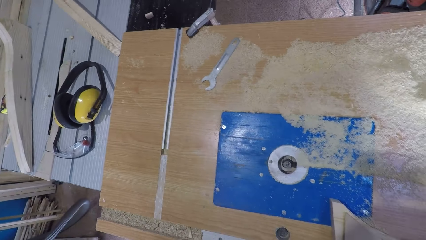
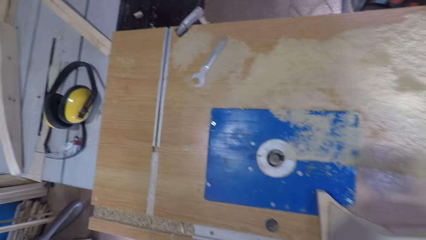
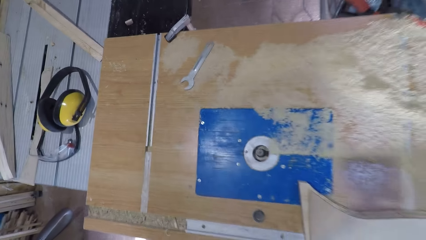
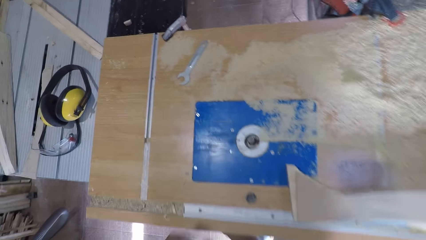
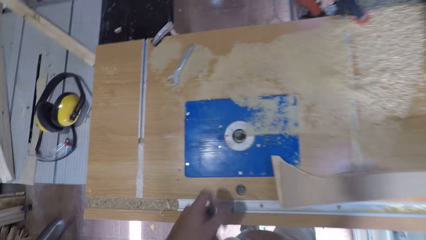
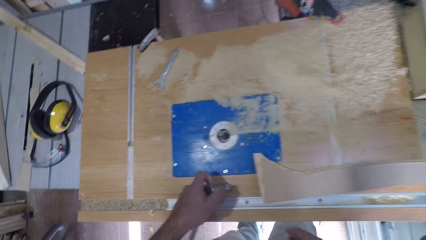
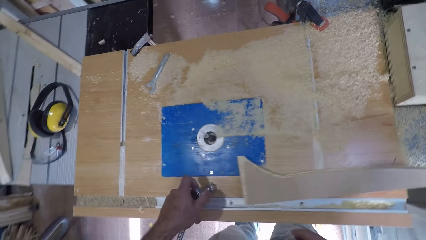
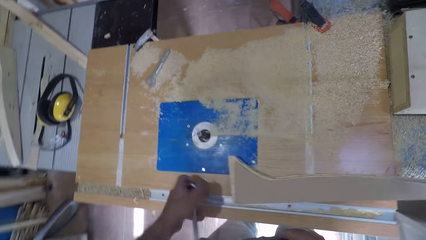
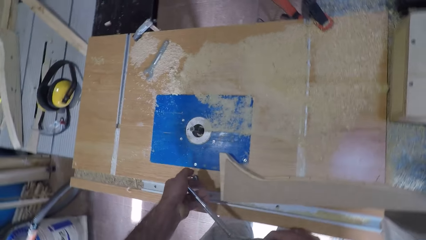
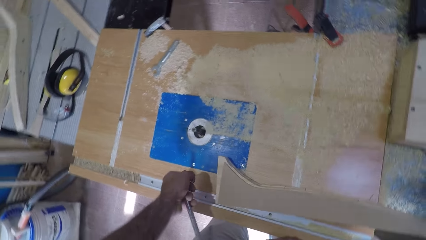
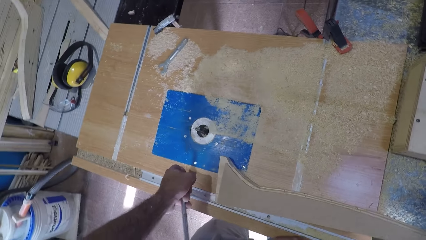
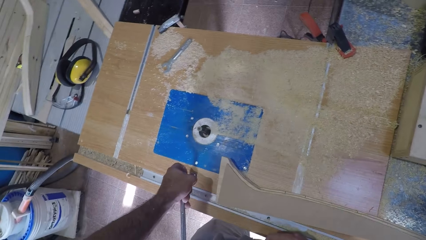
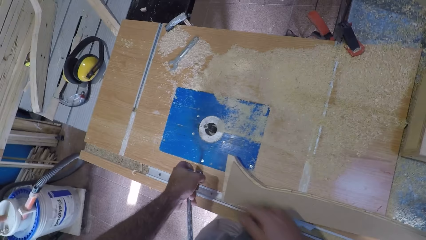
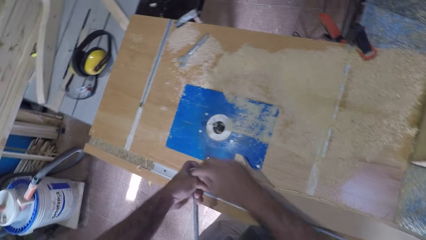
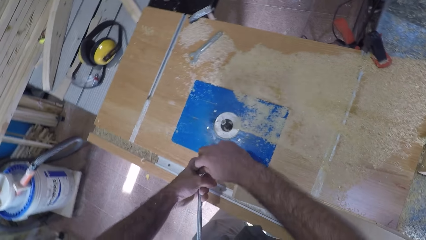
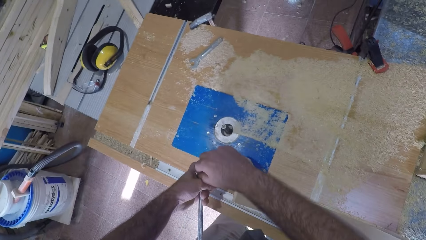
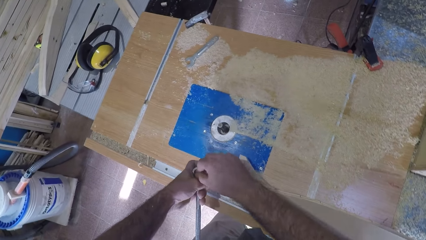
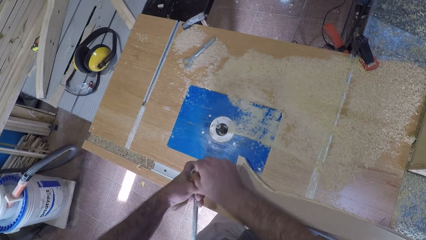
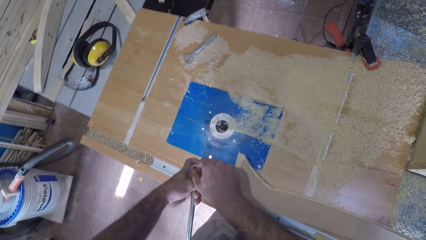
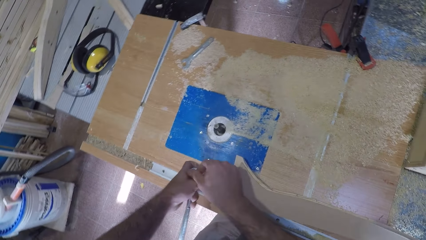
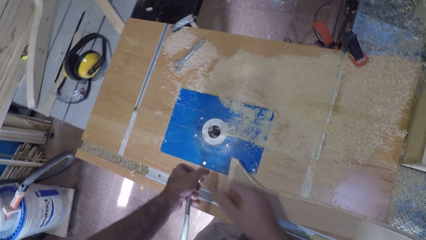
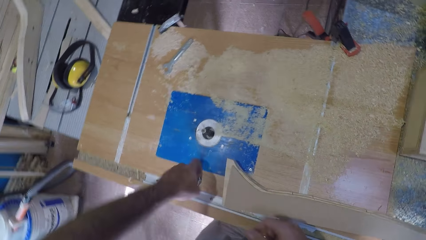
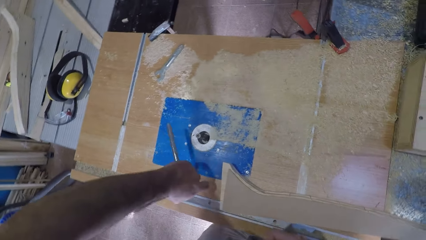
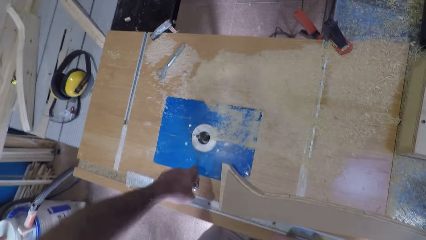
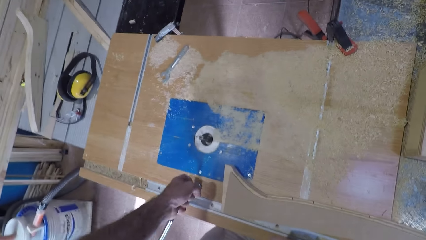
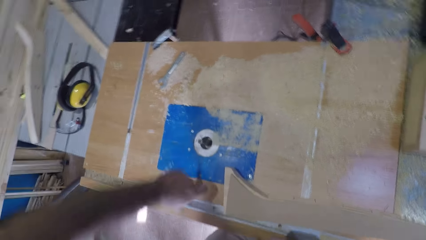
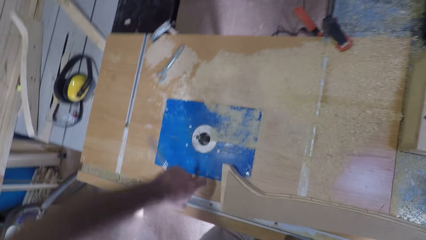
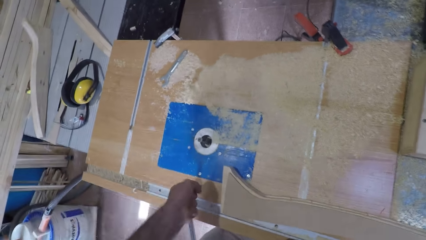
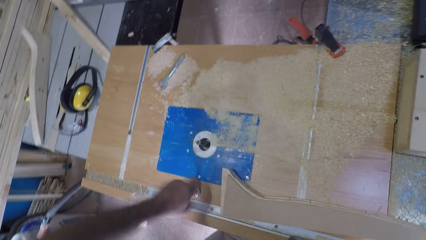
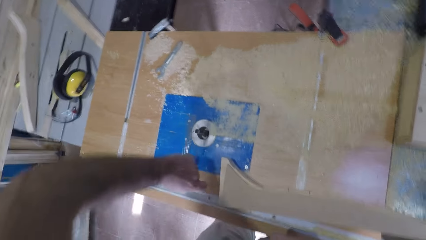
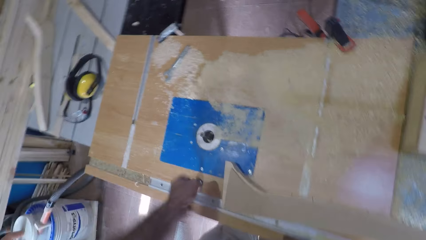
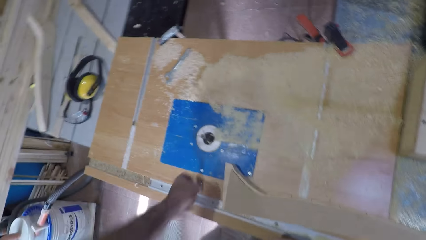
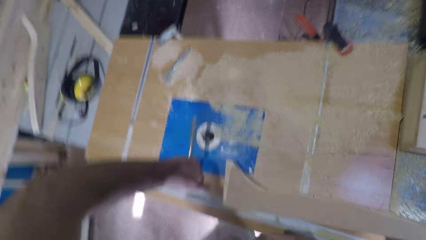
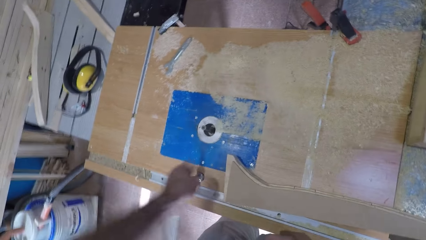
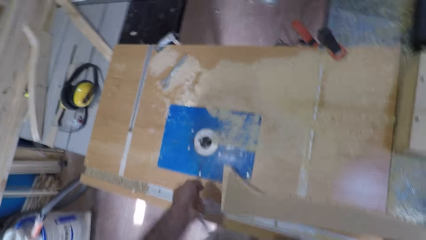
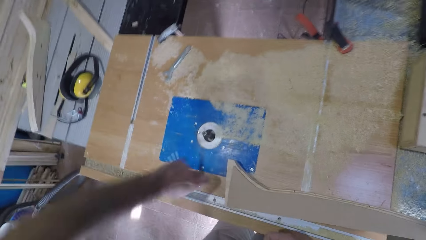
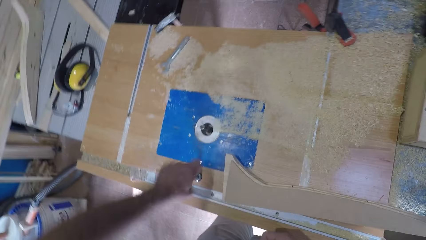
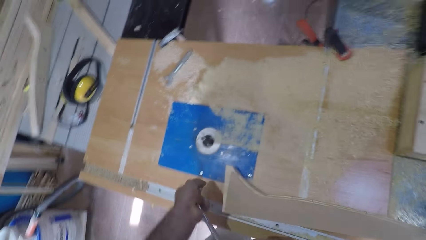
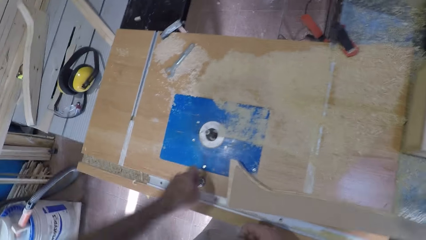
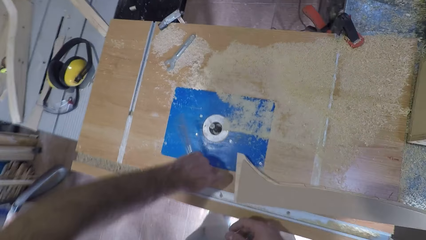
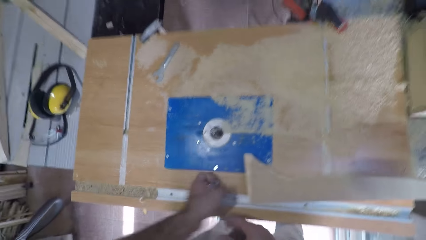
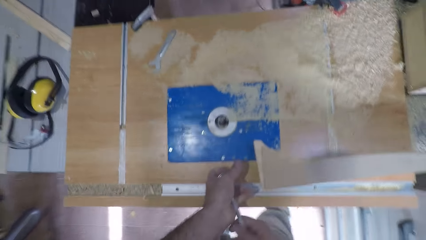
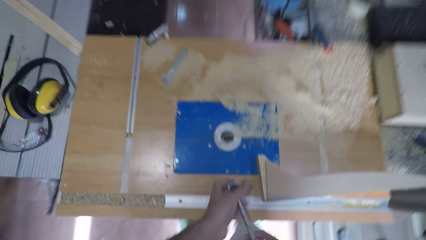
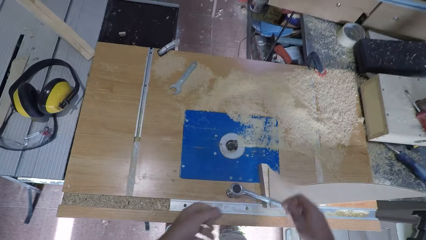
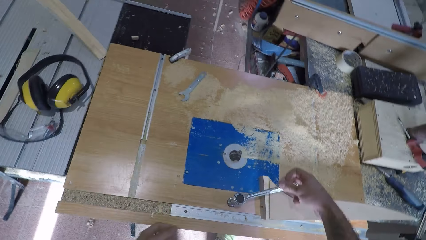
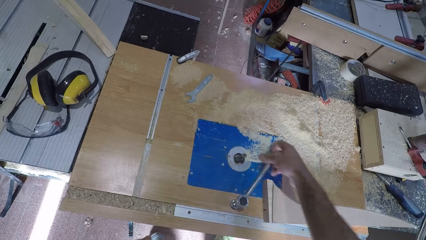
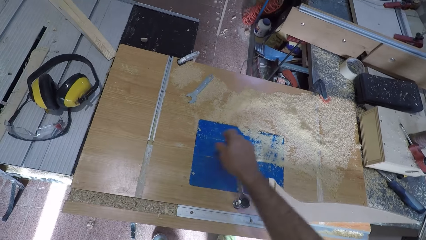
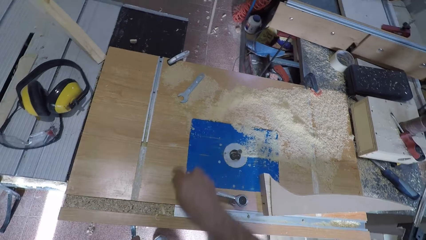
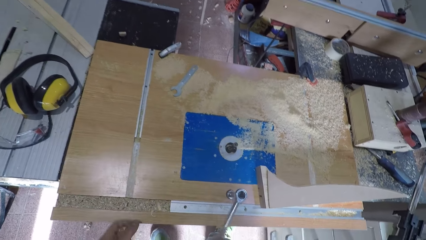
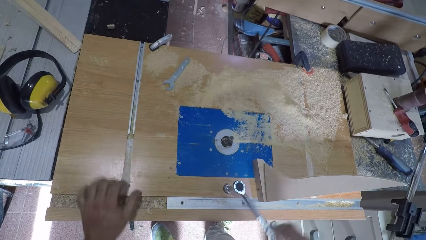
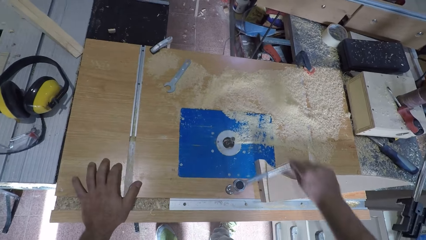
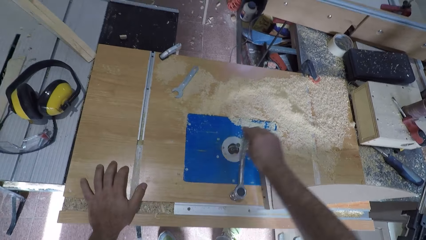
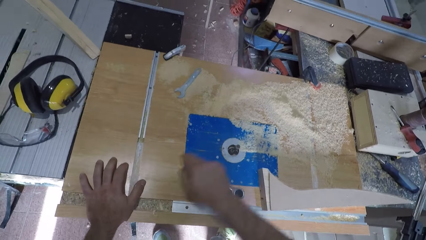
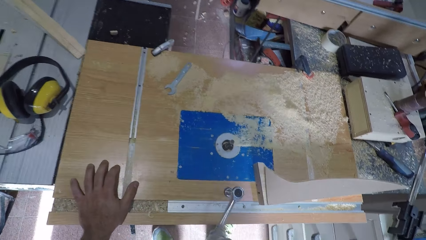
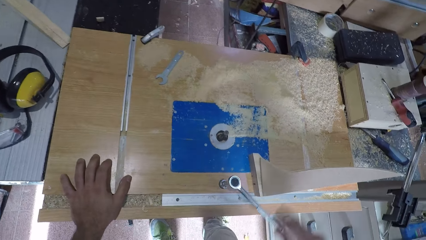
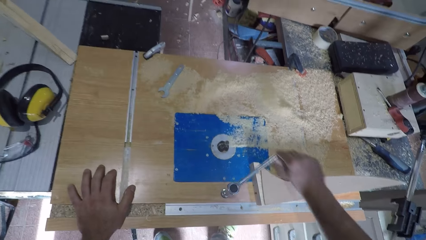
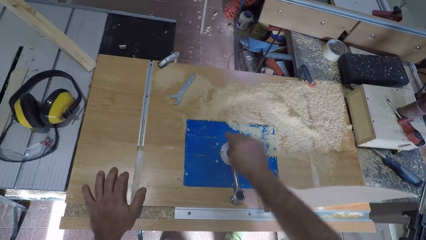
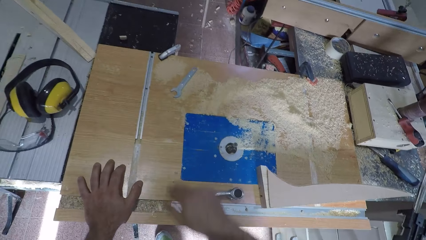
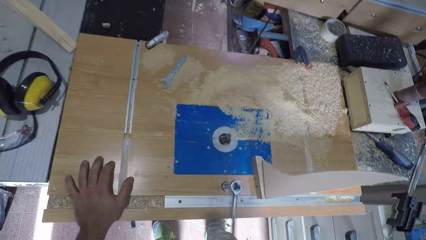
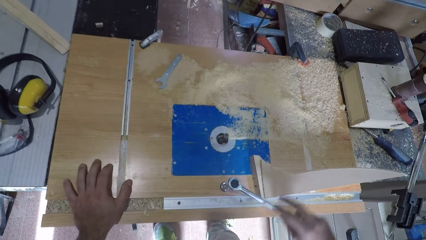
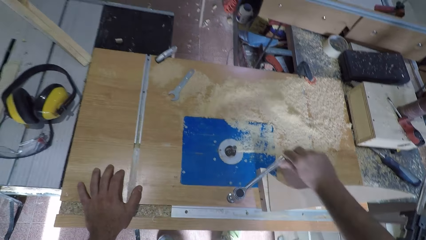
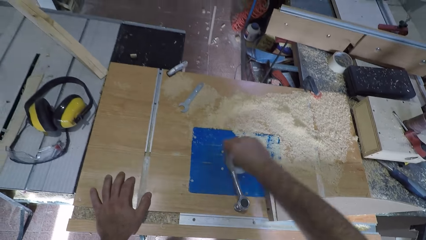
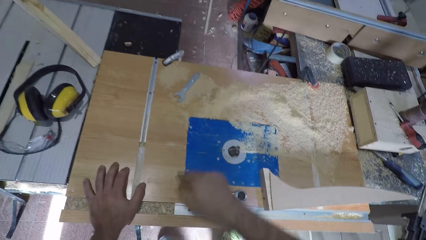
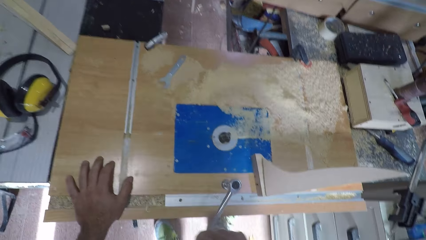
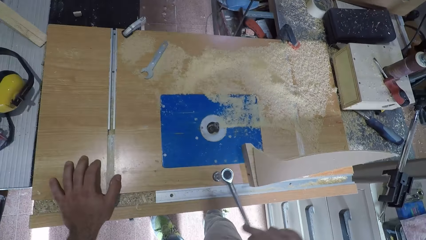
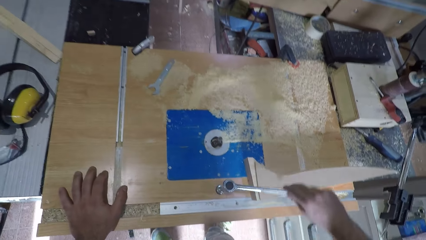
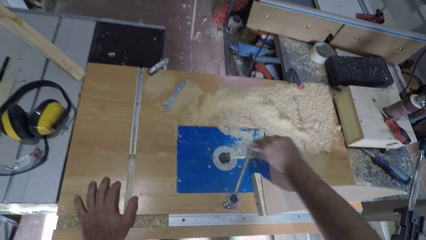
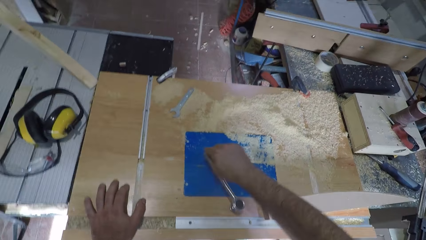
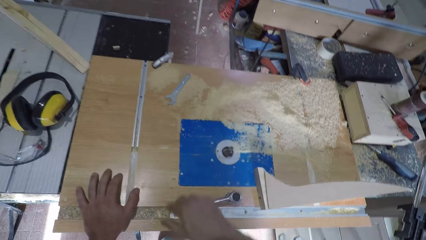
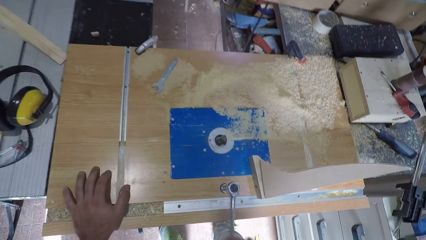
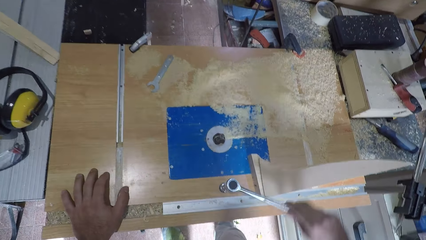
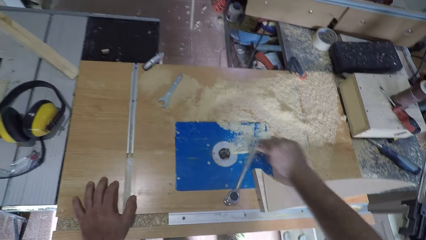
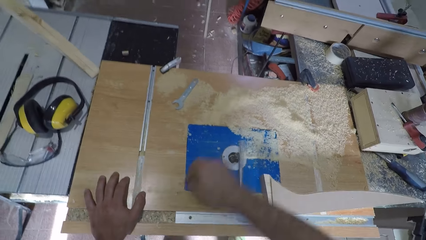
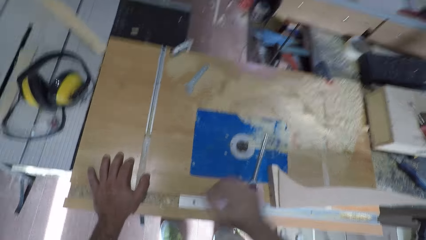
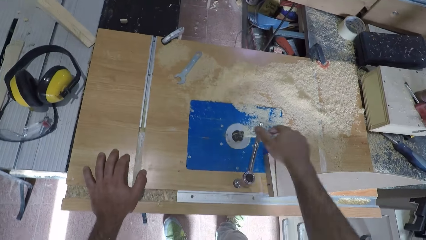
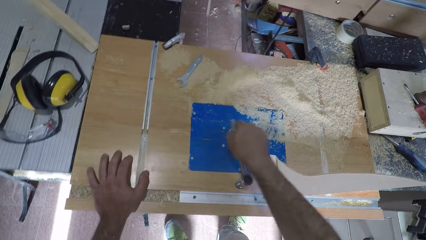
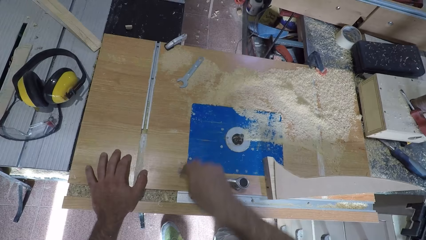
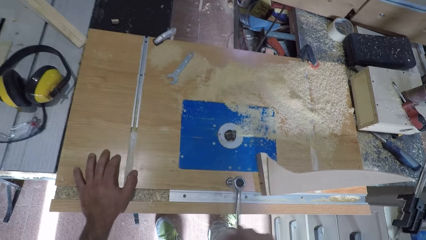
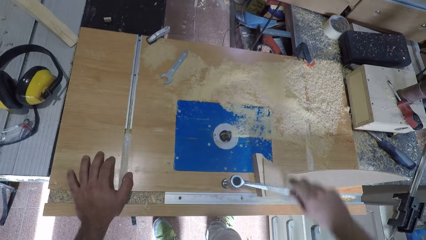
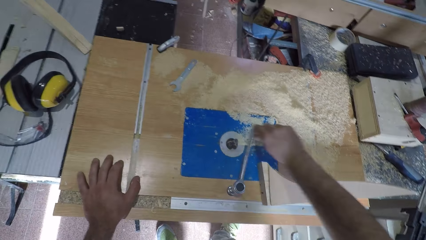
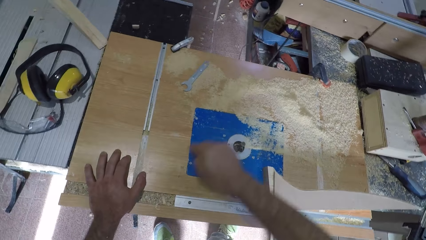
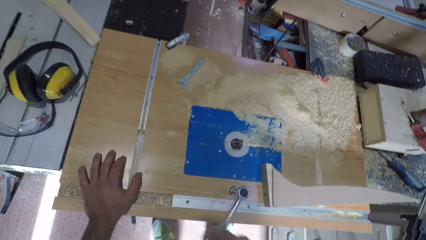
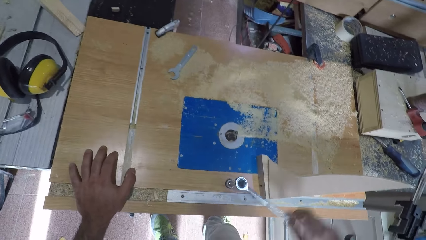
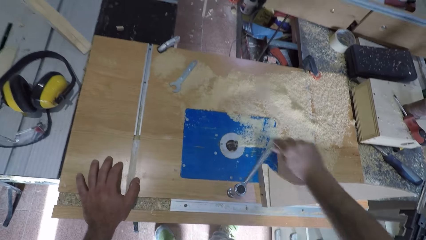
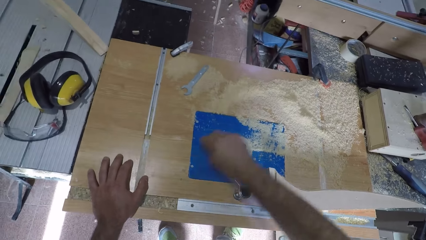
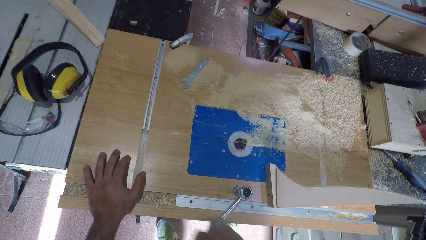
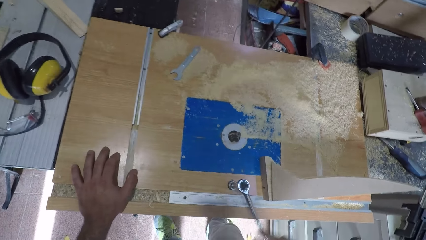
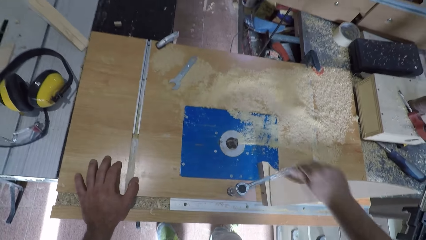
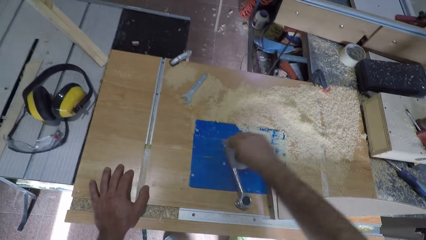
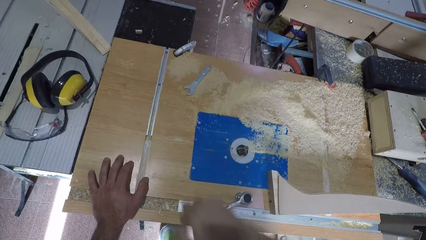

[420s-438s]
The camera wearer puts the spanner in the hole of the table, turns the spanner, and stops the spanner. He tightens the nut. He adjusts the spanner with his right hand. He touches the torque wrench. He turns the spanner and tightens the nut. He swaps the spanner to his right hand, turns the spanner, and puts his left hand on the table. He removes his right hand from the spanner. He holds the spanner with his right hand and turns the spanner.
